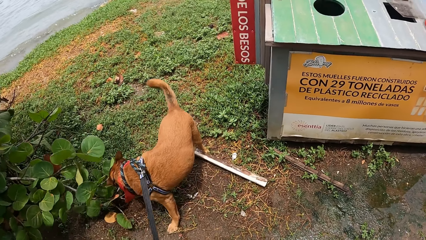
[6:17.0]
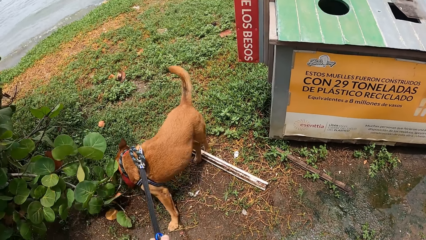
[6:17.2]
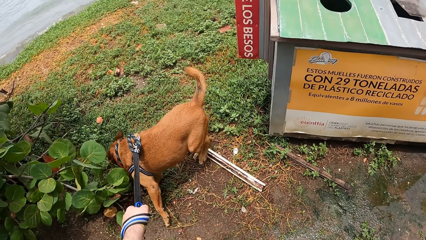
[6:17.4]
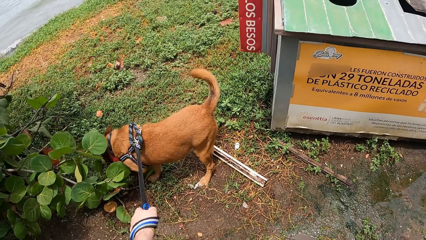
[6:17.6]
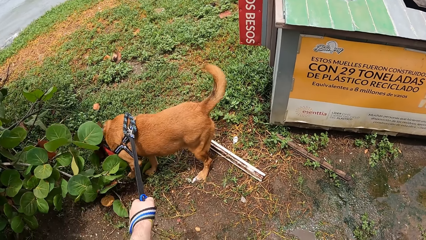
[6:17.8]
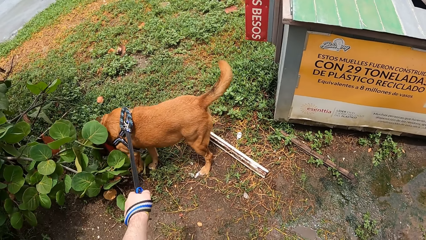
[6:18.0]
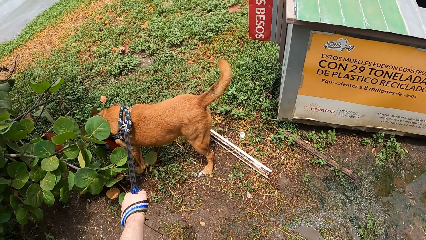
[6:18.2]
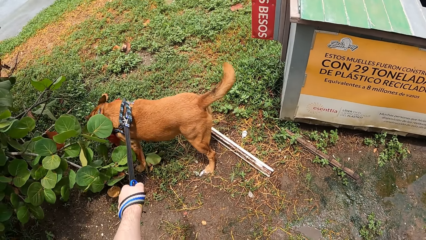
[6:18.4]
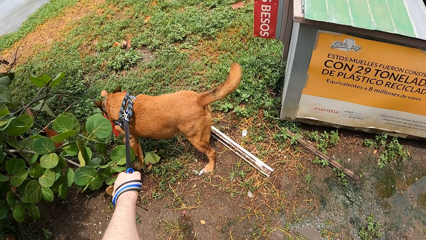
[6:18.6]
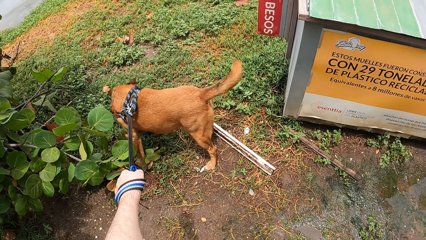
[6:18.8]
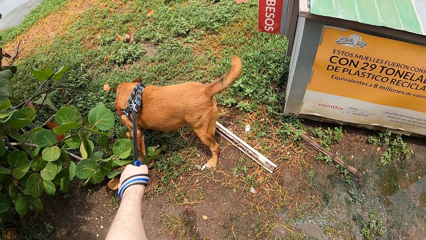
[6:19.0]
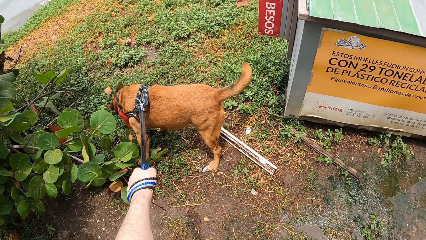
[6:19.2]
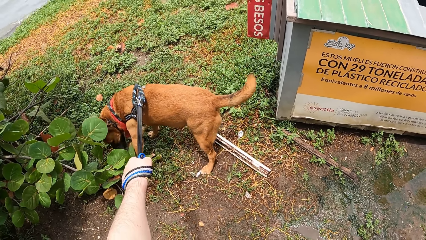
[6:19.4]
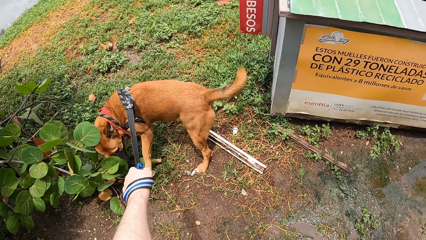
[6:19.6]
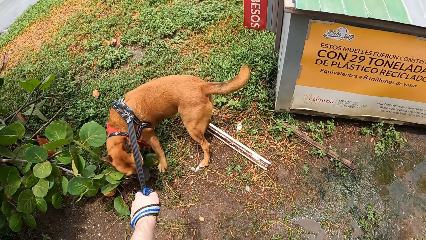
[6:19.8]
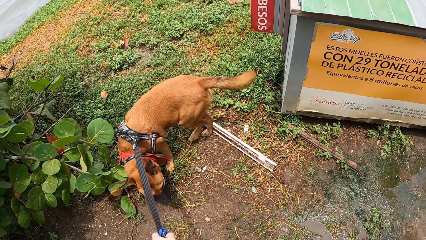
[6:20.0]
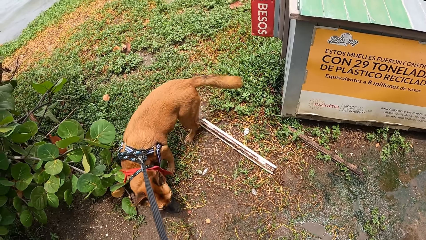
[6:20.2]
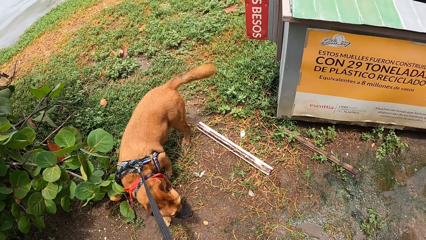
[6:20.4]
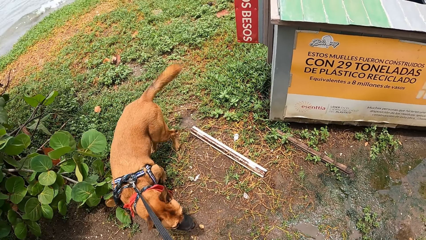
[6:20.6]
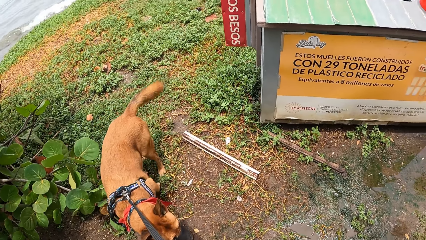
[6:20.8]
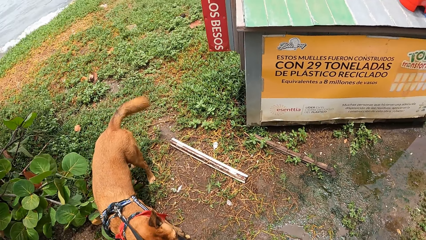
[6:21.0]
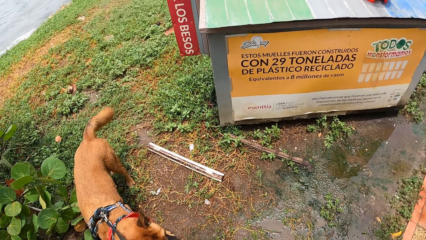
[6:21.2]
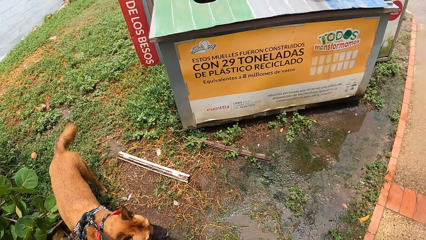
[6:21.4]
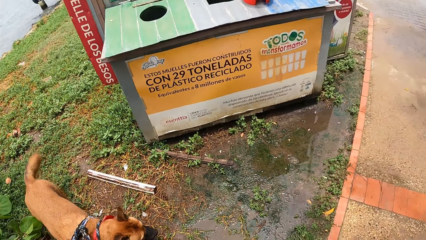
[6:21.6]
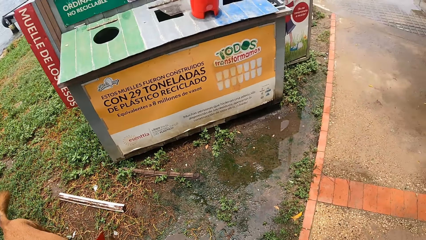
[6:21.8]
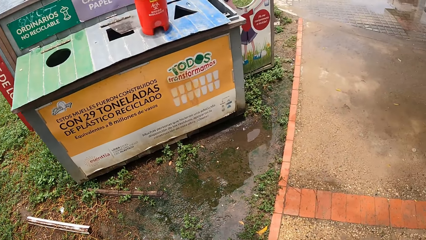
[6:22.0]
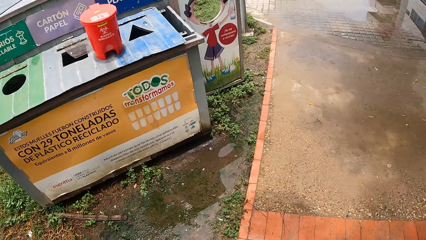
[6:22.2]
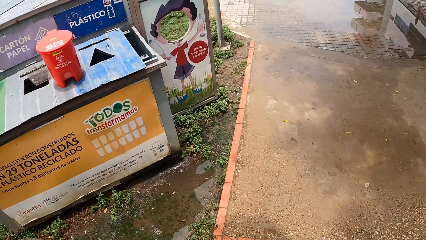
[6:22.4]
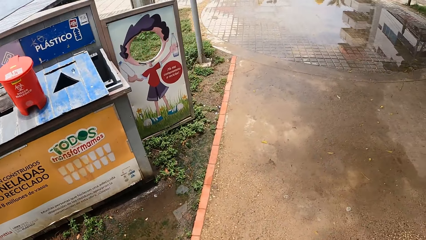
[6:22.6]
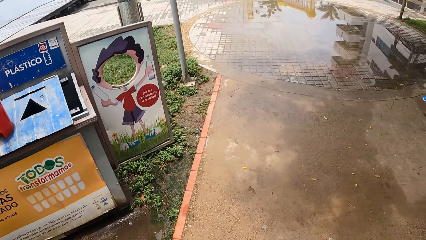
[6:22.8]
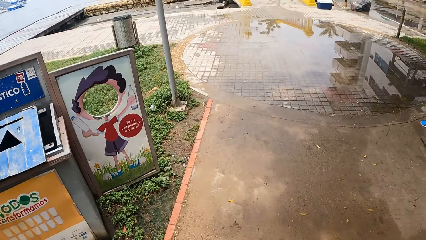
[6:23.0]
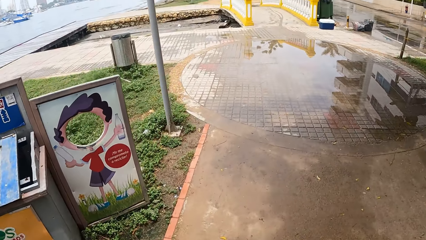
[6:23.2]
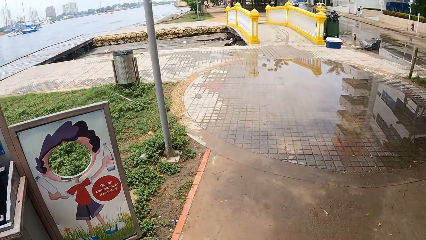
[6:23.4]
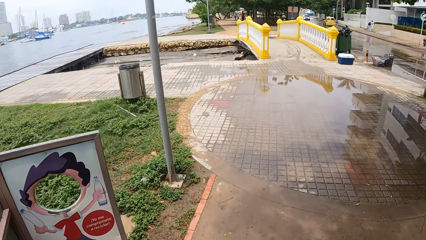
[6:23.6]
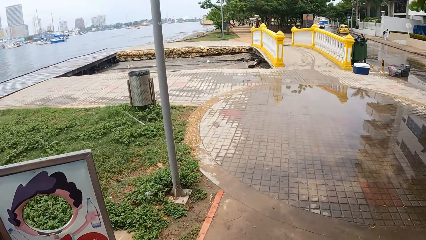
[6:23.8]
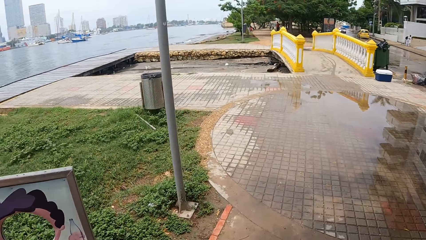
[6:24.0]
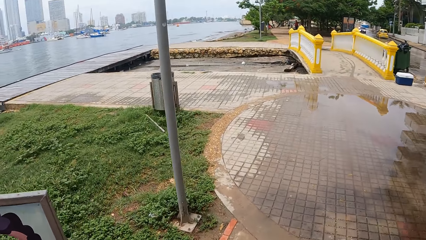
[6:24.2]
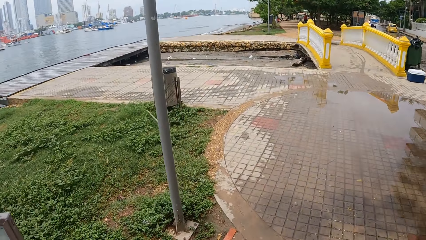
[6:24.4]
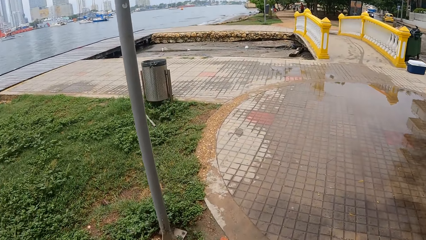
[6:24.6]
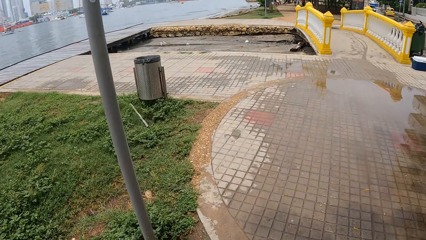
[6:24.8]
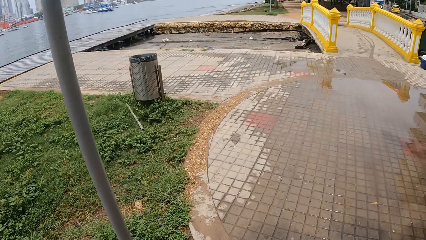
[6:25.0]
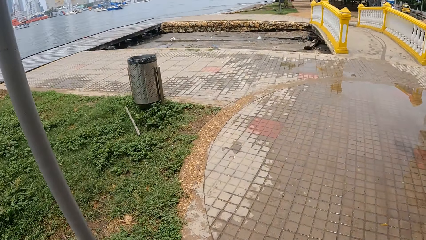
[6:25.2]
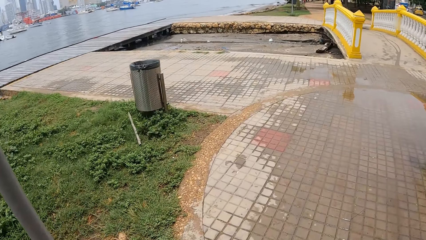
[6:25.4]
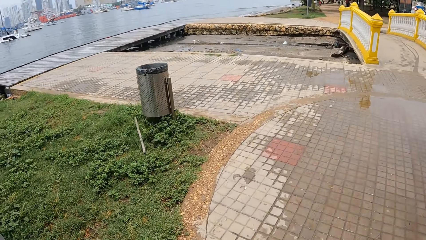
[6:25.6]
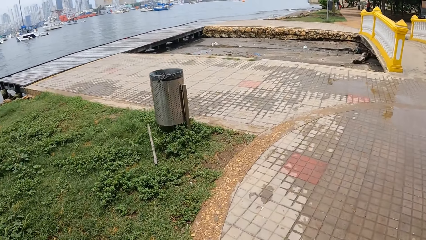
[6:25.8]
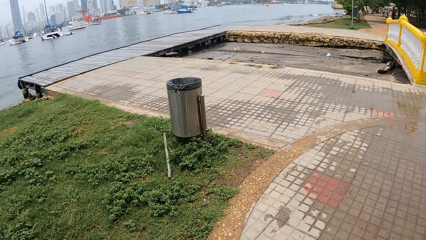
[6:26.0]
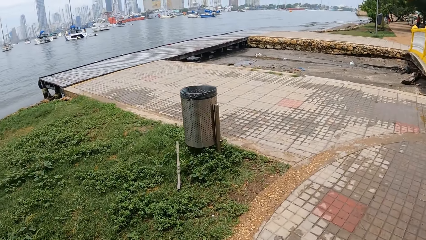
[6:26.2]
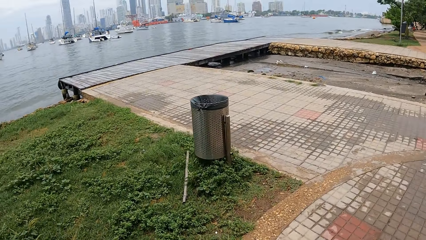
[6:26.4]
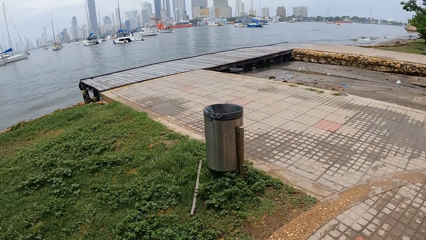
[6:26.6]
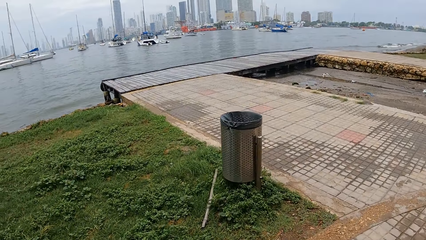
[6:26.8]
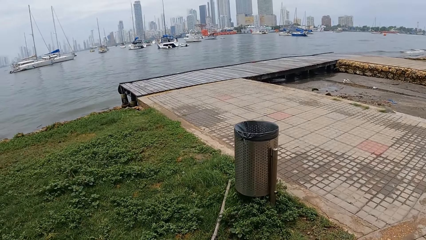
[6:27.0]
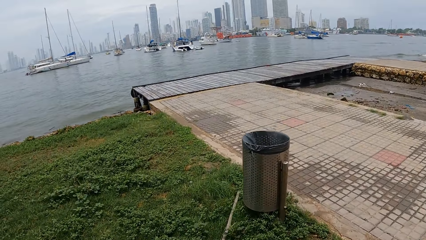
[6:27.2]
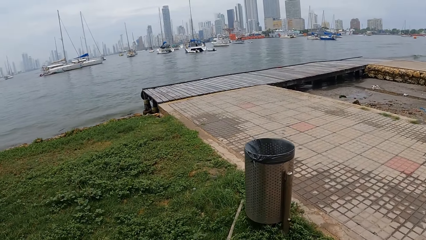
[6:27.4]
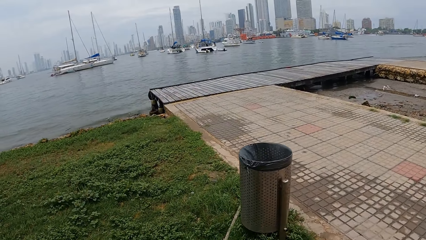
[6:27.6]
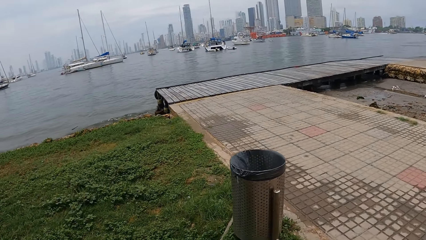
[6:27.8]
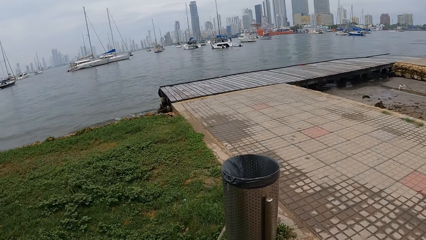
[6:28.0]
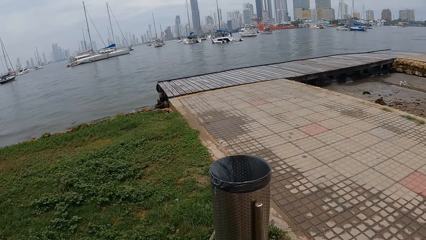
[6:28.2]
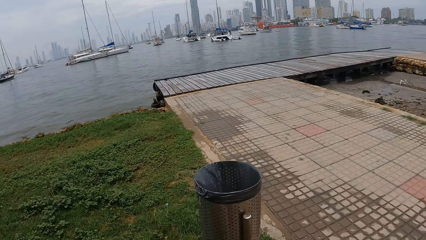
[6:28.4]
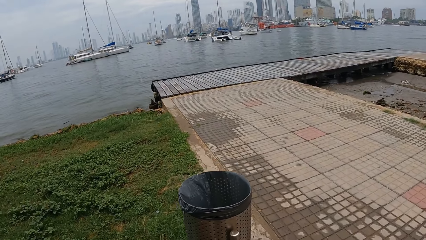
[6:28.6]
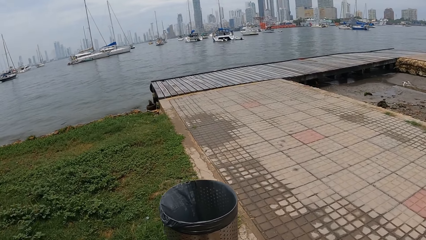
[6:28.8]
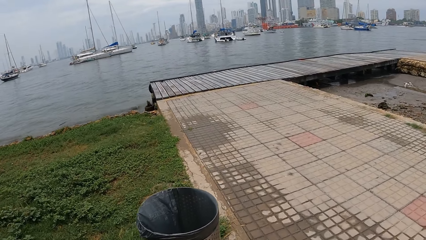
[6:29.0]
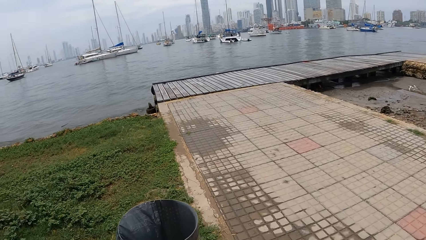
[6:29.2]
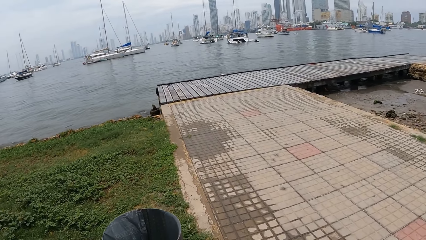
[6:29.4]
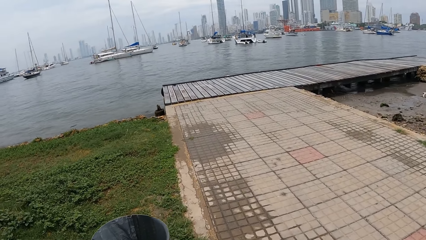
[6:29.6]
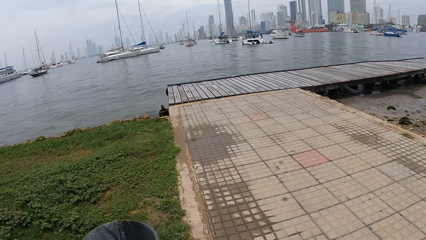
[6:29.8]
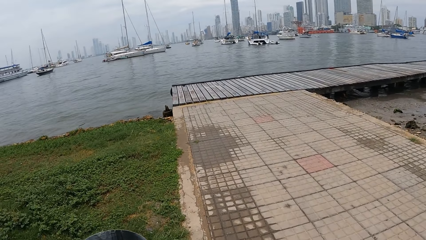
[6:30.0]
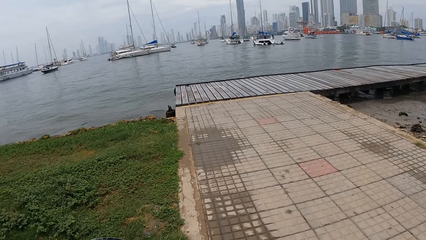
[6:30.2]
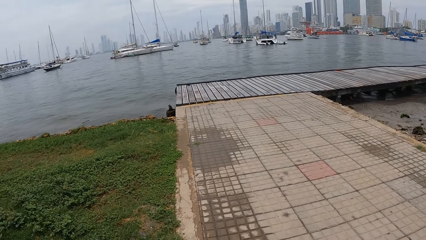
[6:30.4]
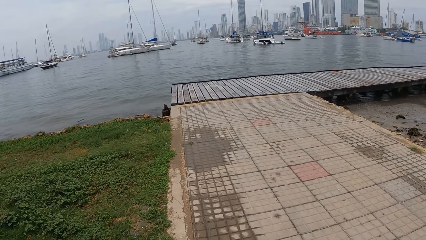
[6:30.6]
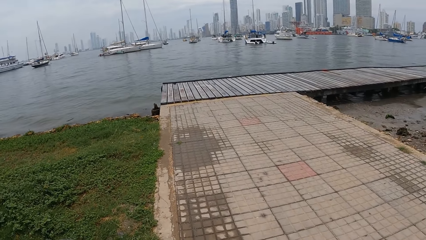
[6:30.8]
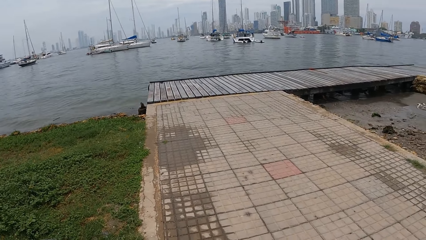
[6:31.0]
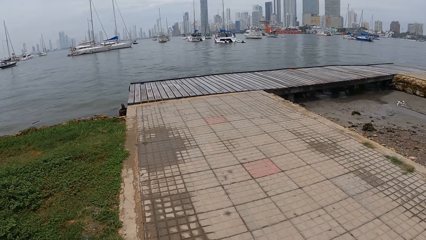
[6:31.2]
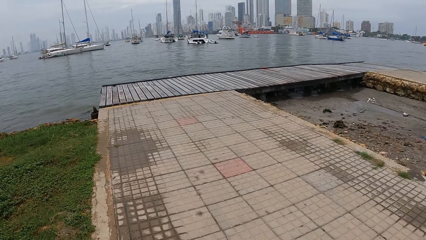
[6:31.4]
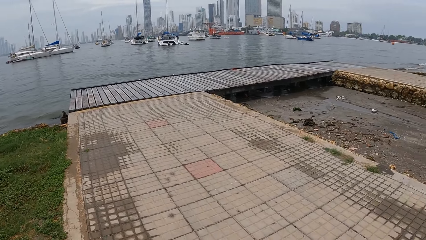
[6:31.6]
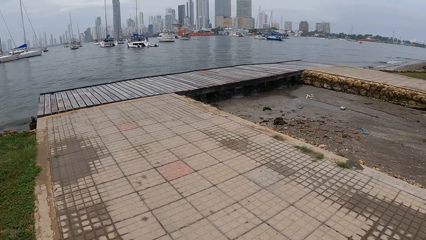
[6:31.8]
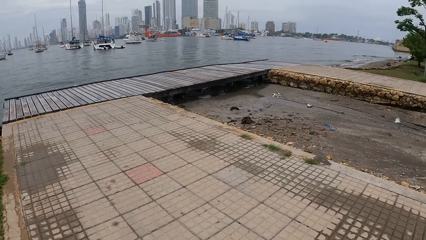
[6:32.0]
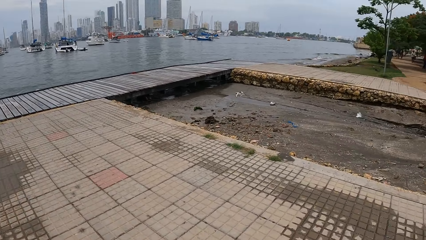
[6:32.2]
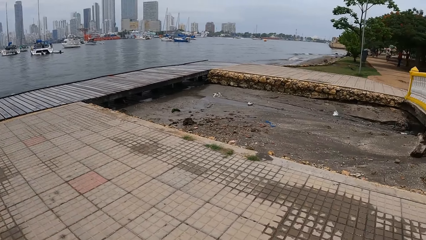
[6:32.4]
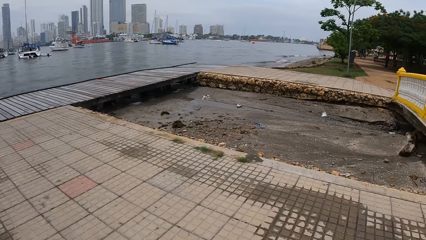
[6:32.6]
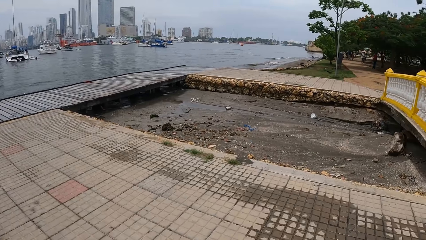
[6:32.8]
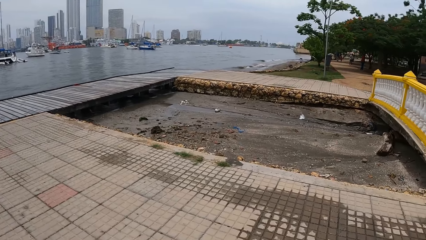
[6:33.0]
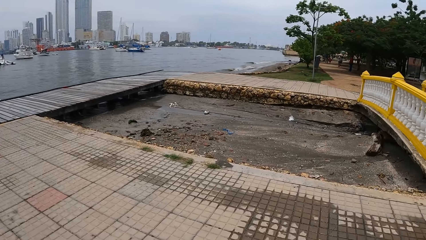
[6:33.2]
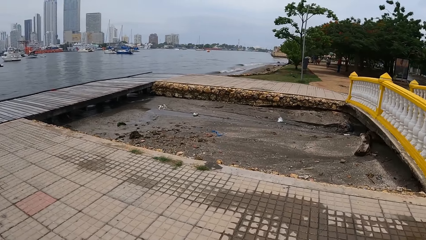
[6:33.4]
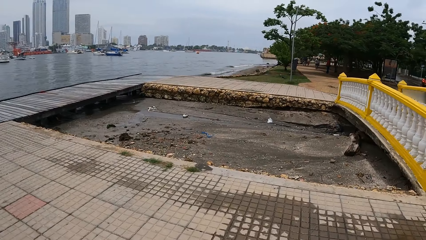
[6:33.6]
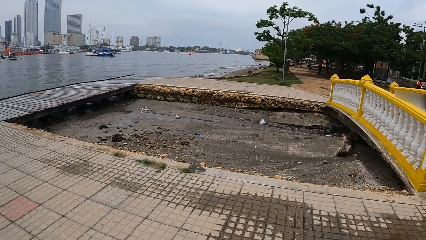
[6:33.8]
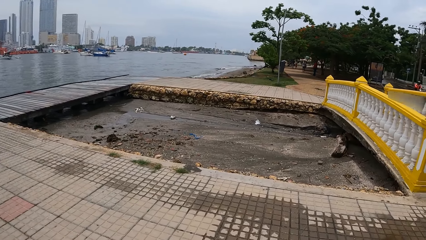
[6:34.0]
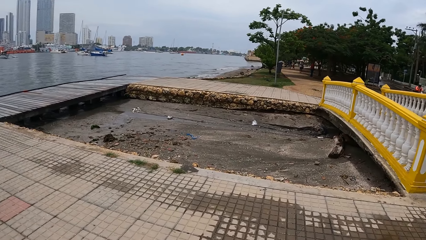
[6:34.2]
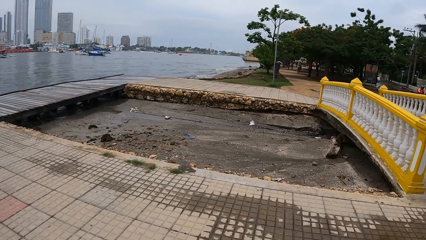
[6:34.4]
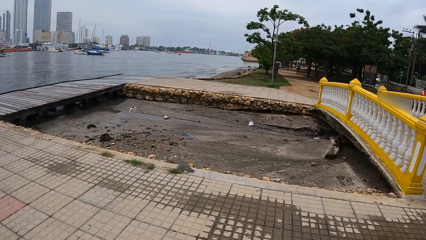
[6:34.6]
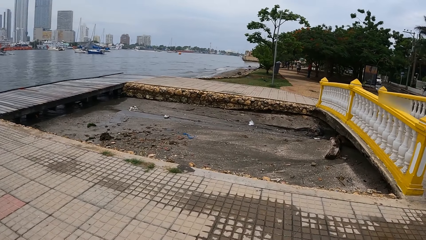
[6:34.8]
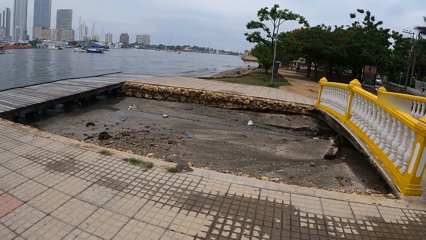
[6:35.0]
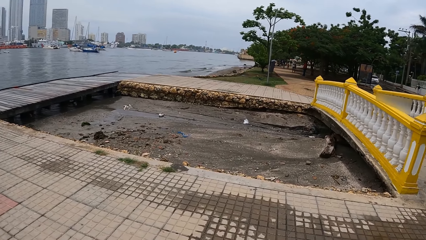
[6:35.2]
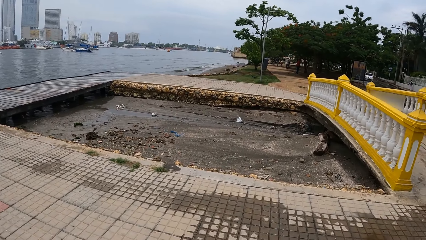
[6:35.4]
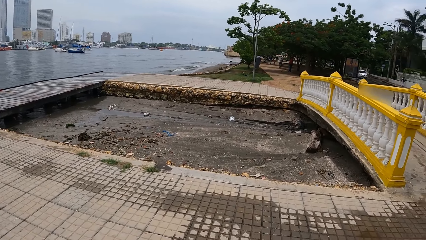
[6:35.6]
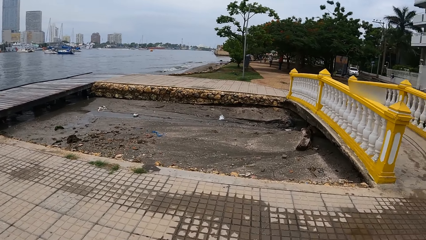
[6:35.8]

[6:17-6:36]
The camera wearer walks a dog on a pavement with a dog leash. They look around the compound.
